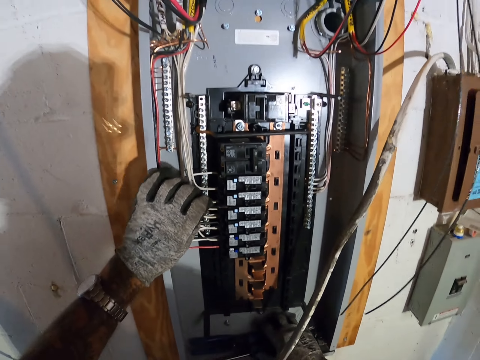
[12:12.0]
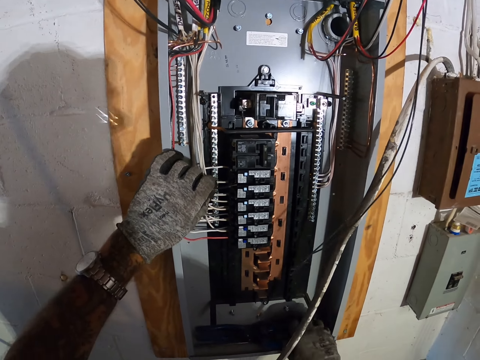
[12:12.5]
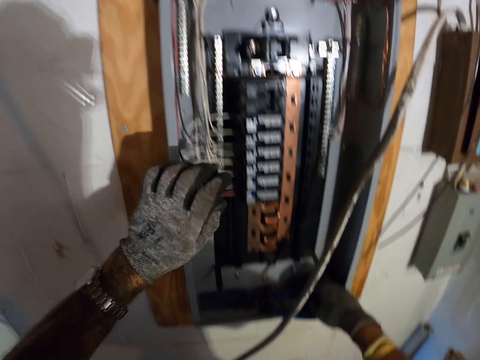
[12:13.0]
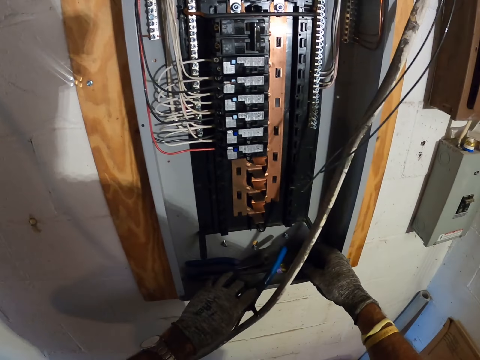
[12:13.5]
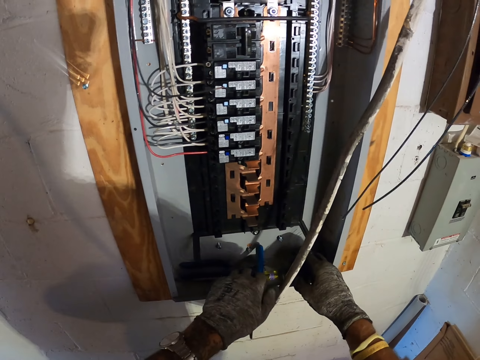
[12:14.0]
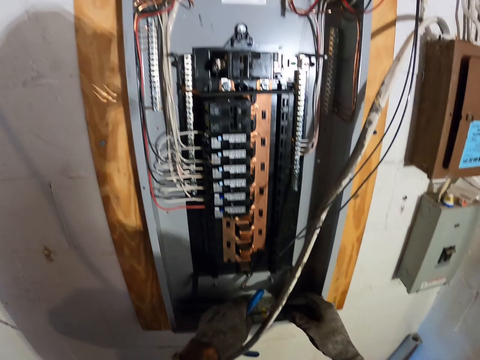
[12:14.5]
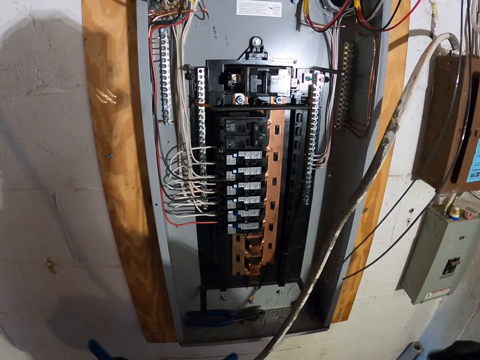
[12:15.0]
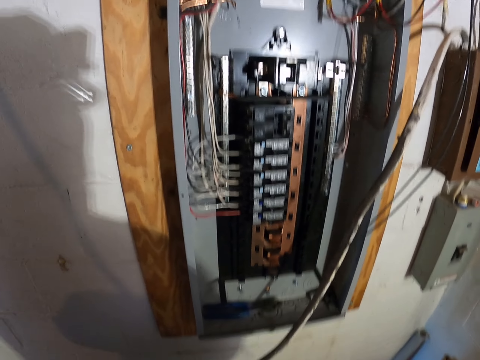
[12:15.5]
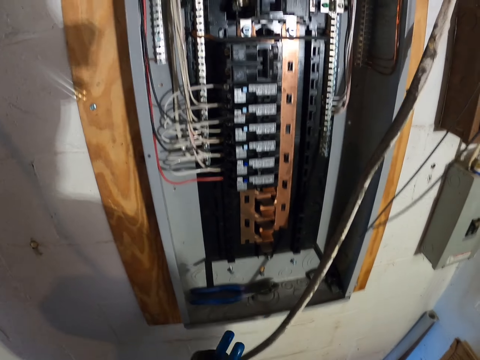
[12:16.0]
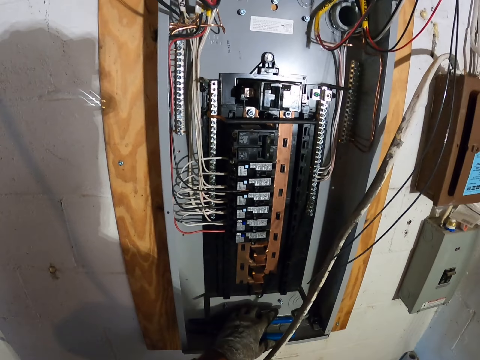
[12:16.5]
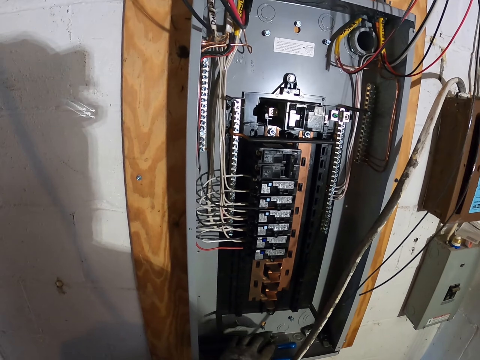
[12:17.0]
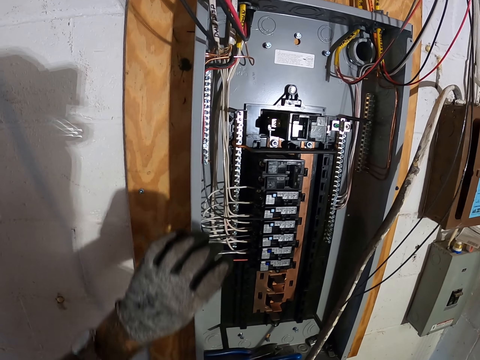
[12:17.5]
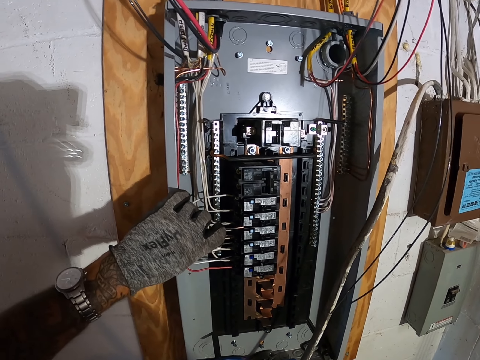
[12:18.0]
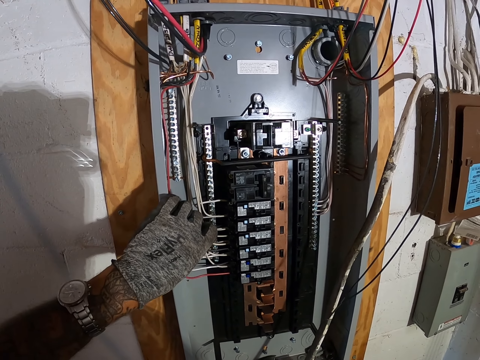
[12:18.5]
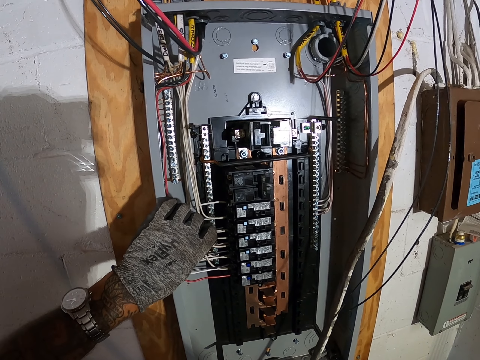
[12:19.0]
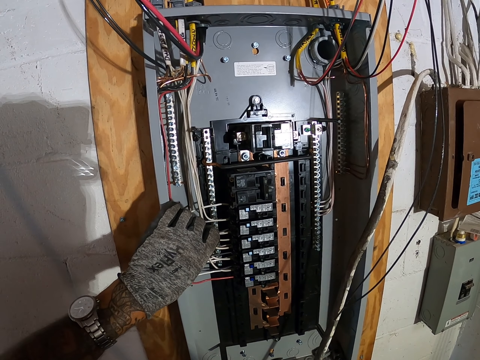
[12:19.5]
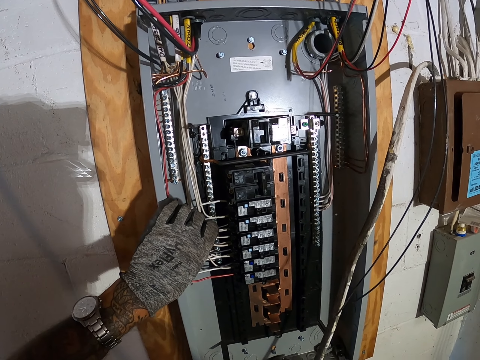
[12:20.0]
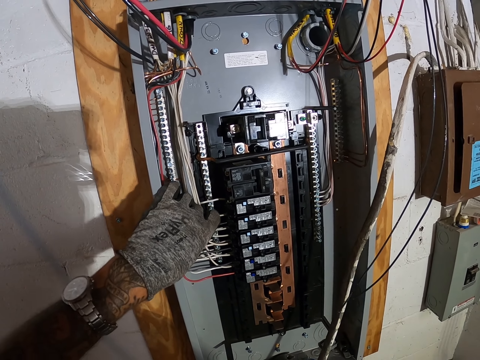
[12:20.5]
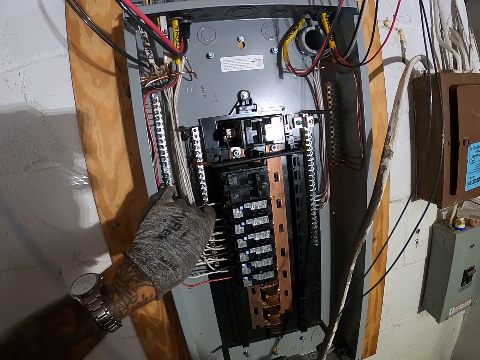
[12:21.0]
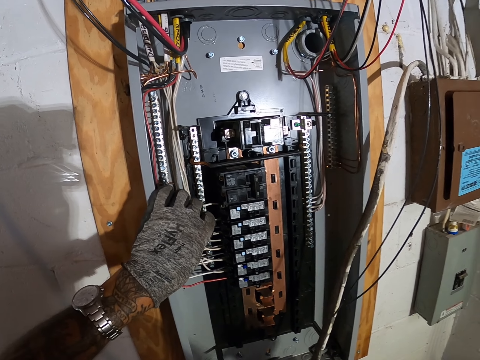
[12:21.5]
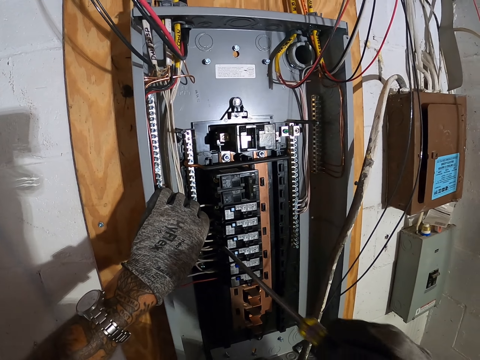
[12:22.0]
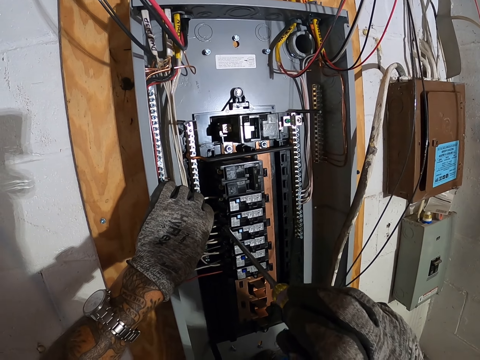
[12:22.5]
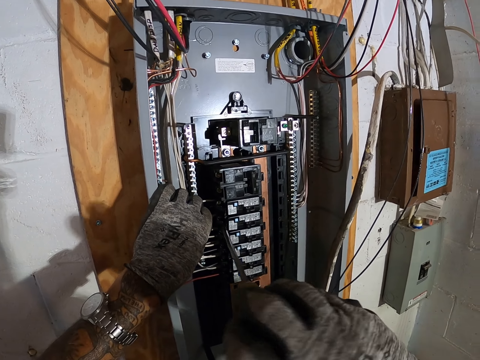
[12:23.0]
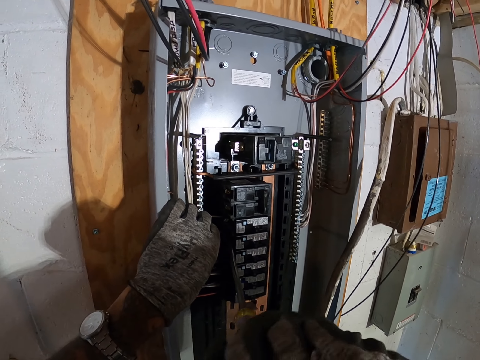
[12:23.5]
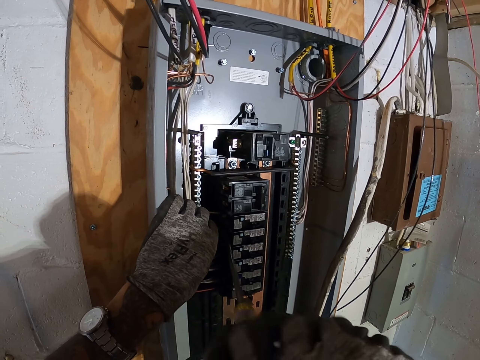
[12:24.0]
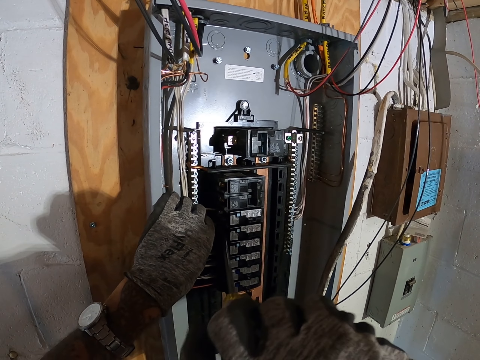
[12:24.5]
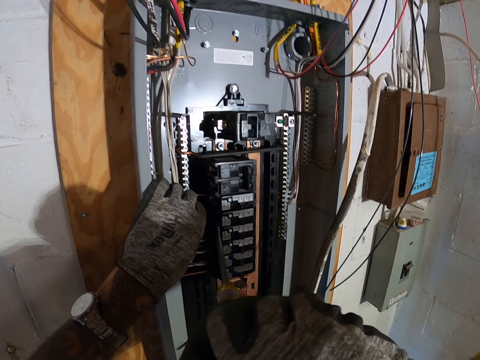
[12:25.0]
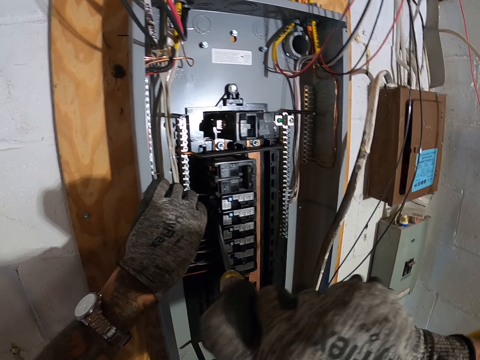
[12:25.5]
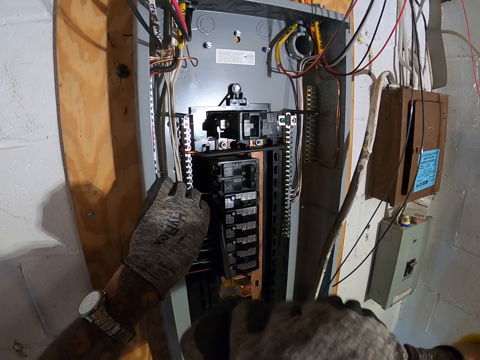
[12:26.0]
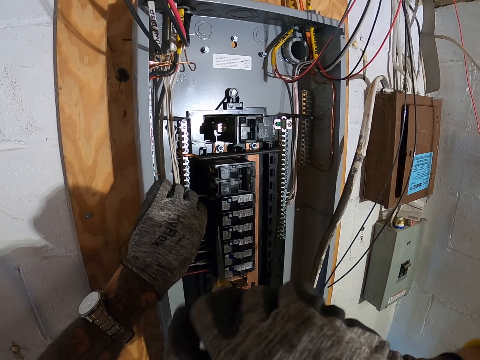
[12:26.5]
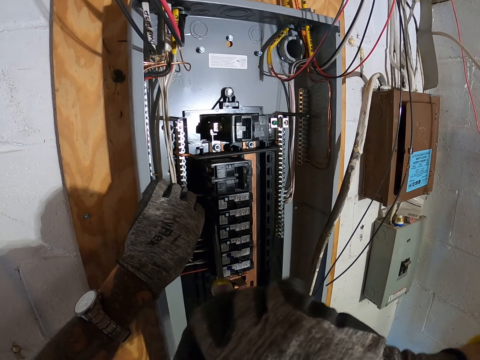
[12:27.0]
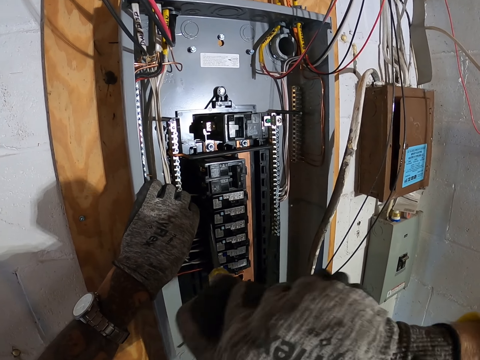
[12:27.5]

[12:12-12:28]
The camera wearer puts the pliers in the meter box. They pick up a screwdriver. They fix the cable to the meter. They screw the cable to the meter with the screwdriver.

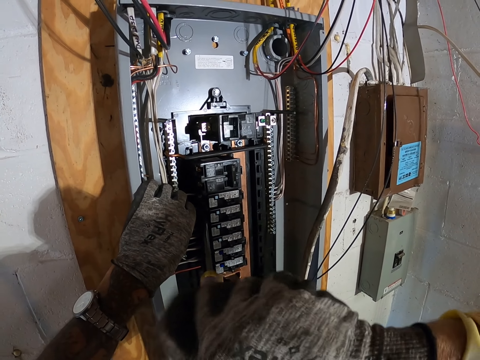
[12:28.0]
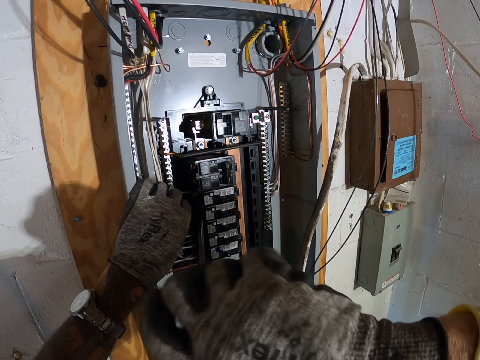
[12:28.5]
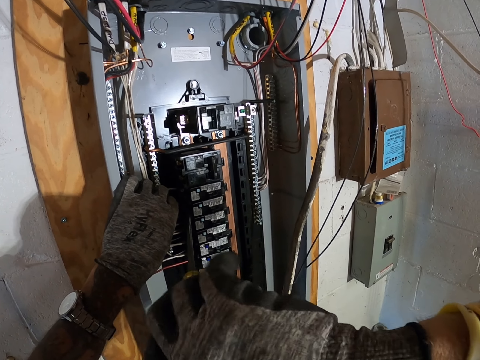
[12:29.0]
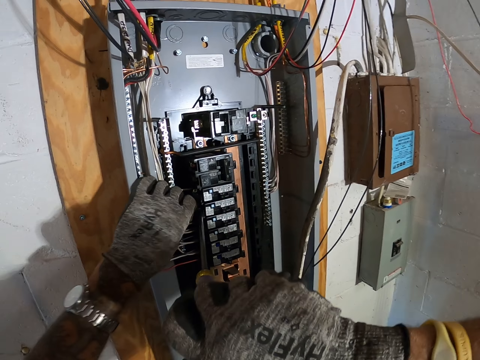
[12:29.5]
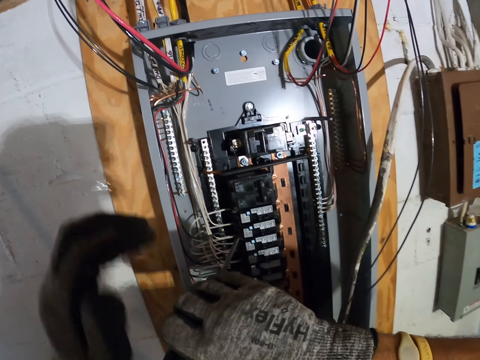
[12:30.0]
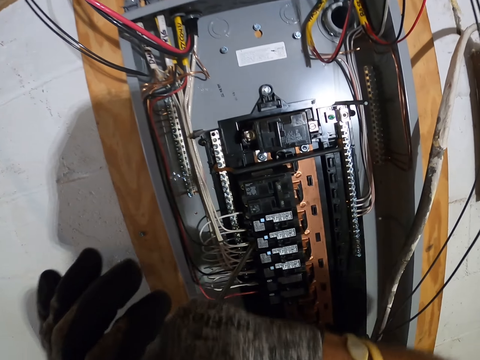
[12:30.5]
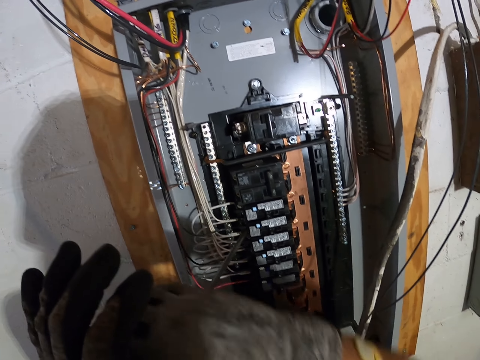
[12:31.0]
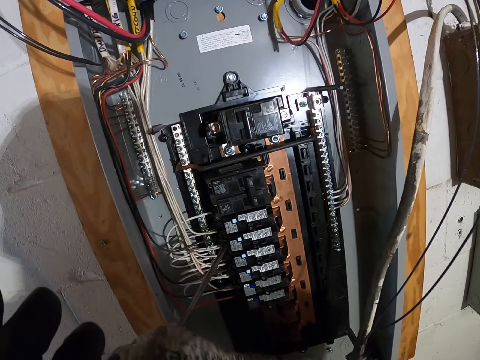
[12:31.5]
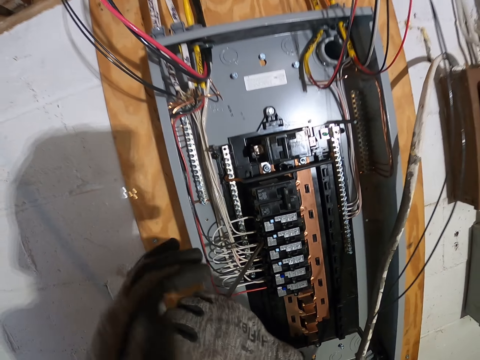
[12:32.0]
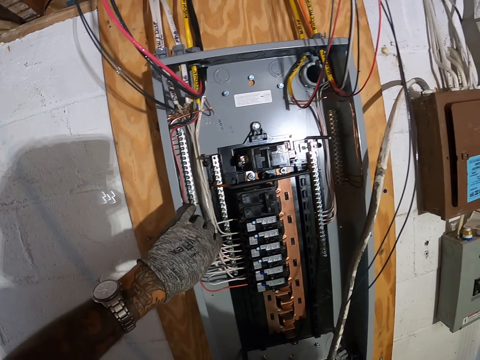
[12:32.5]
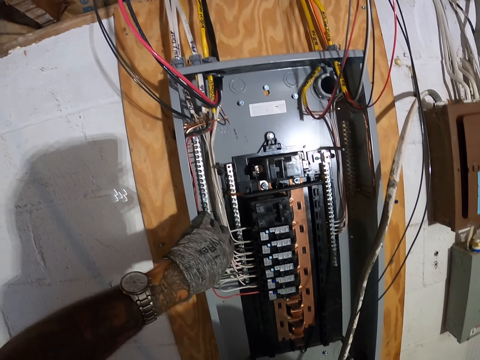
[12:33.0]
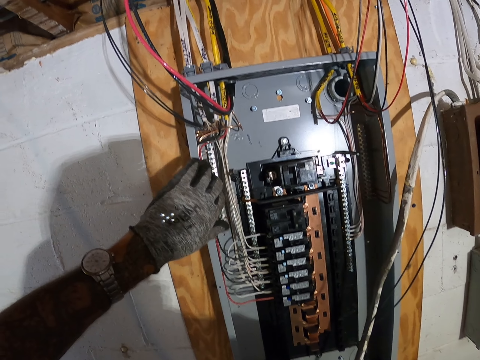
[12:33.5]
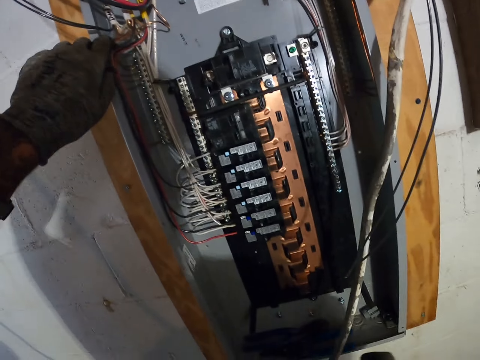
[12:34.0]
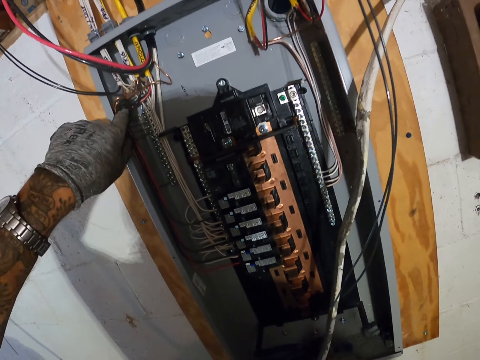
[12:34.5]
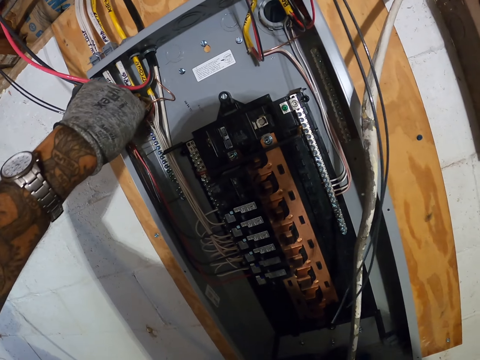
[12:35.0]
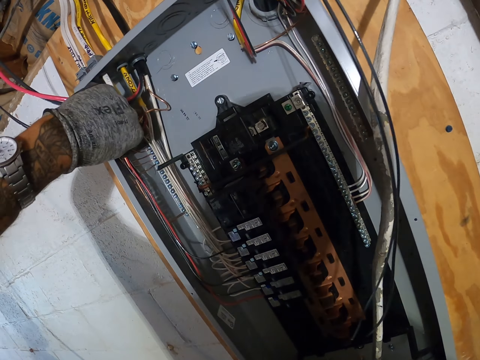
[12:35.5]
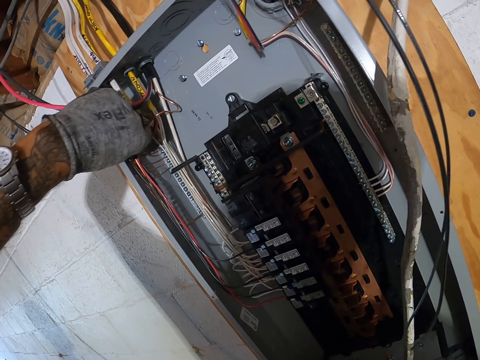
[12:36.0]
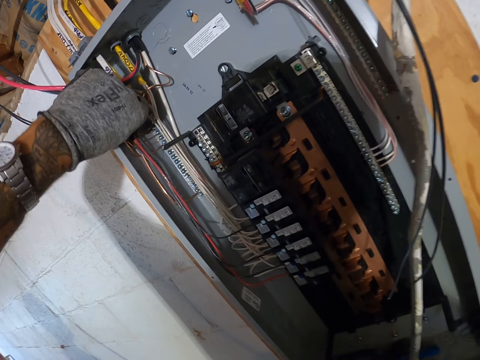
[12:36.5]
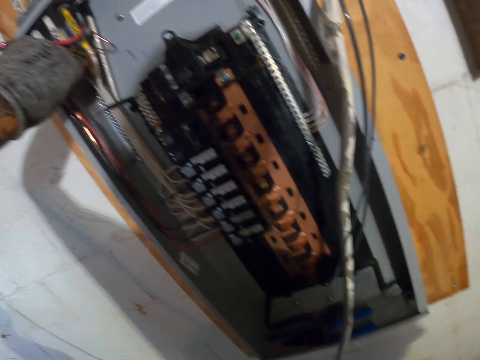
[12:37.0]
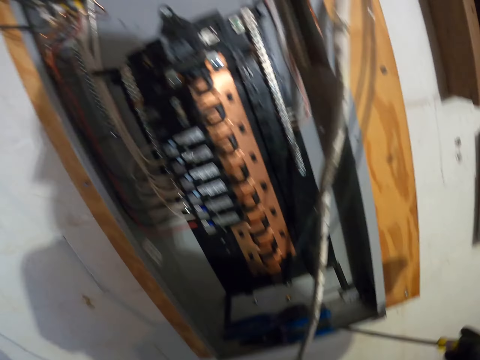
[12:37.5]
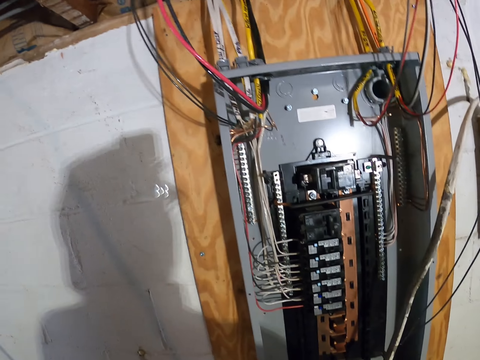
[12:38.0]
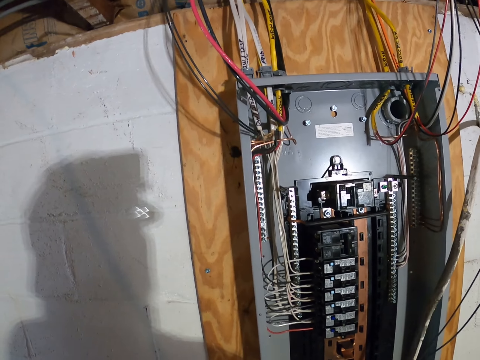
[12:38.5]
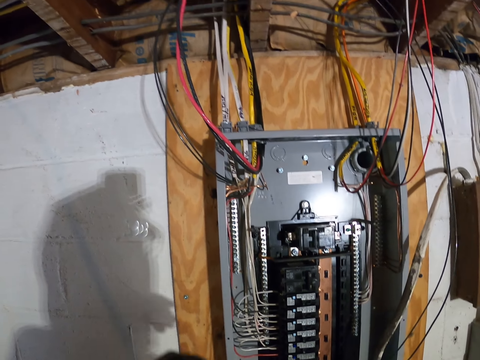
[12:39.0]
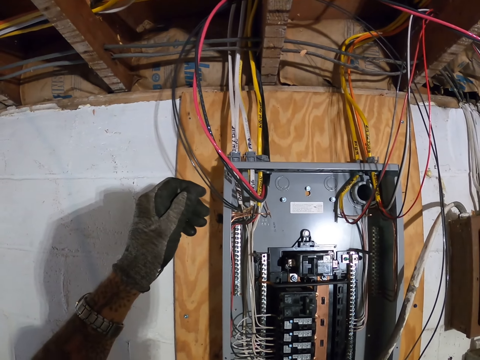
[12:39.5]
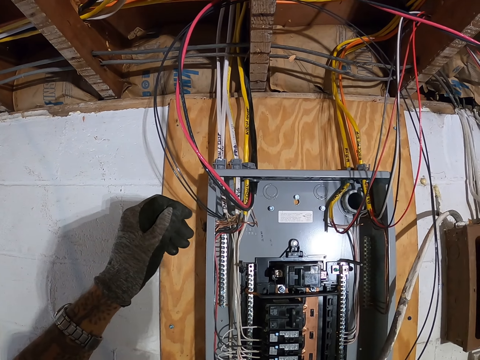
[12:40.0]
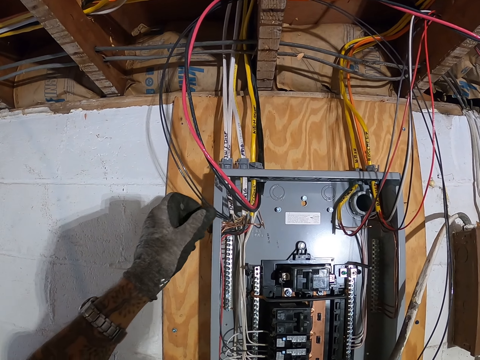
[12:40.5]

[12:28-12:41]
The camera wearer fixes wires in the box panel.
